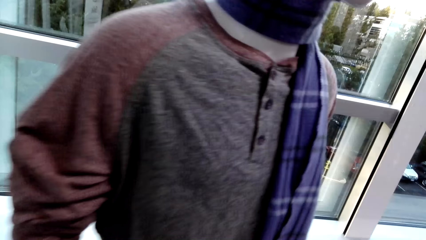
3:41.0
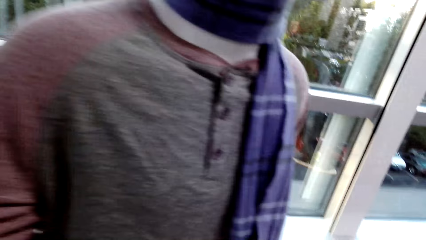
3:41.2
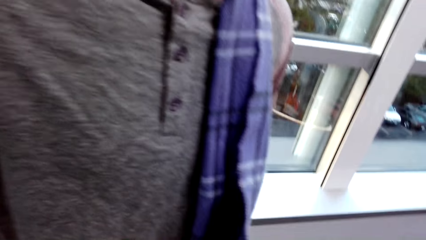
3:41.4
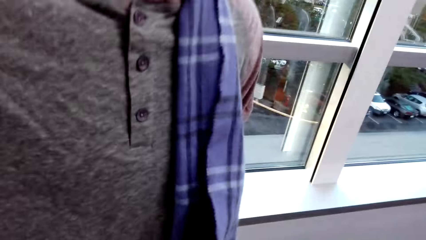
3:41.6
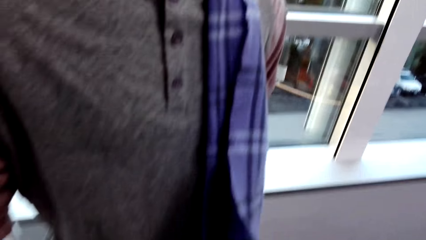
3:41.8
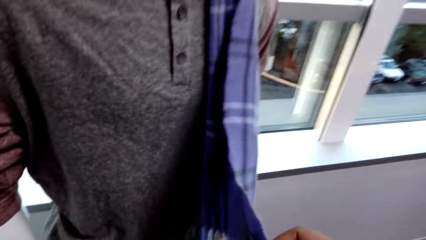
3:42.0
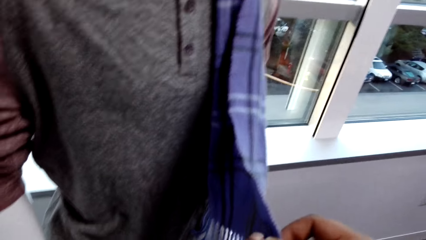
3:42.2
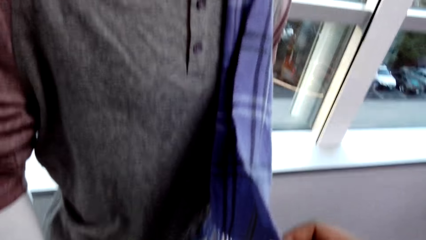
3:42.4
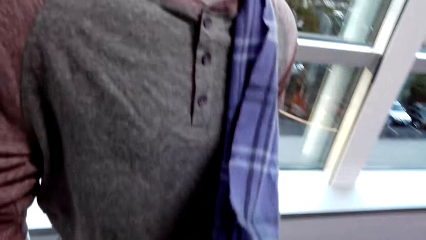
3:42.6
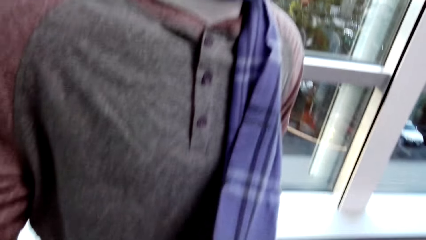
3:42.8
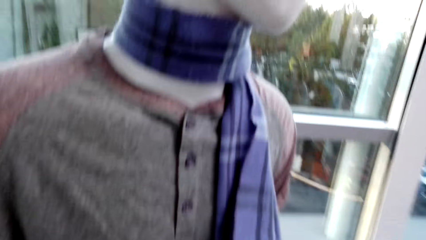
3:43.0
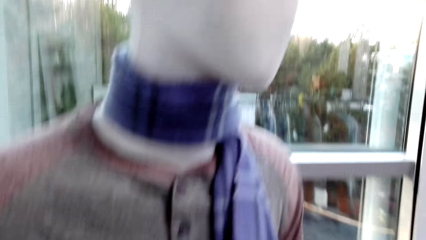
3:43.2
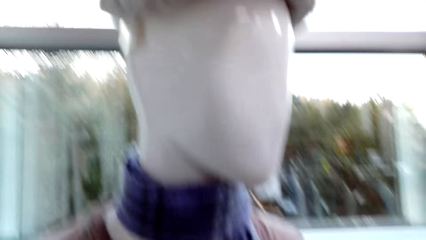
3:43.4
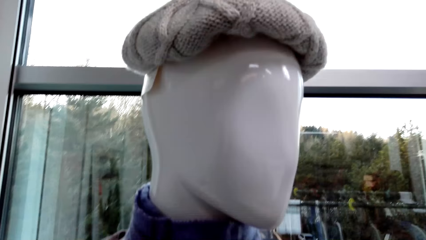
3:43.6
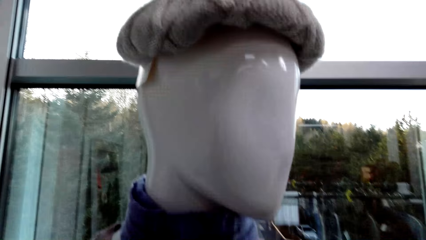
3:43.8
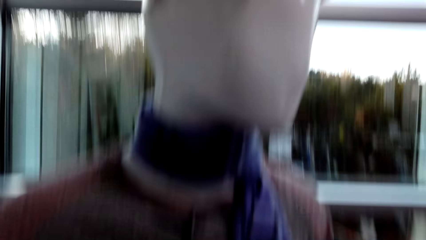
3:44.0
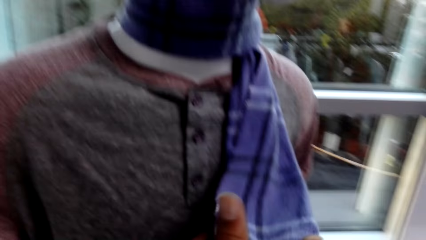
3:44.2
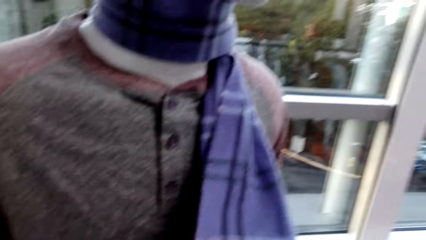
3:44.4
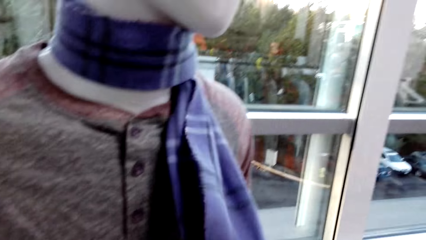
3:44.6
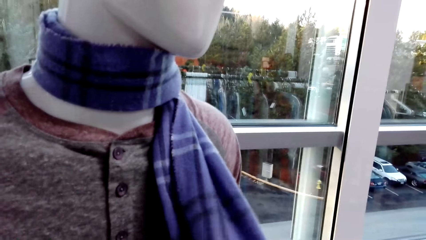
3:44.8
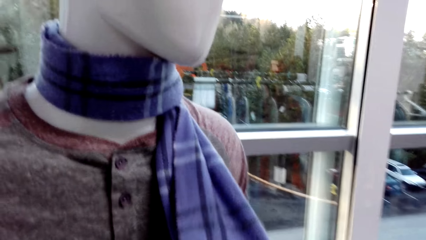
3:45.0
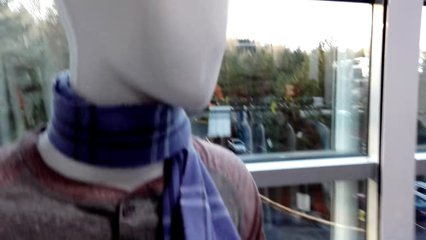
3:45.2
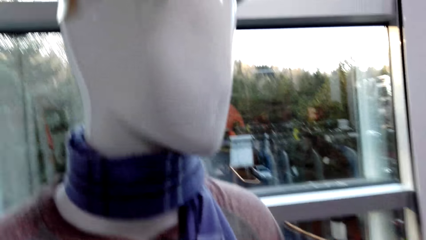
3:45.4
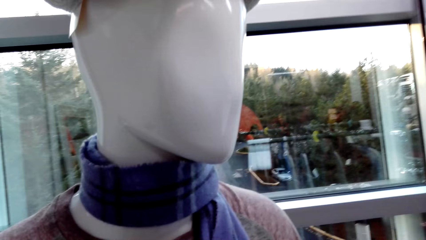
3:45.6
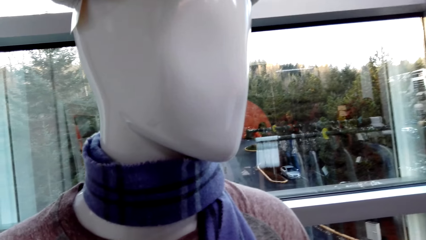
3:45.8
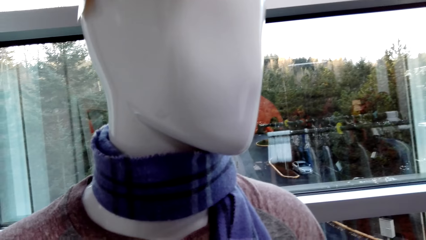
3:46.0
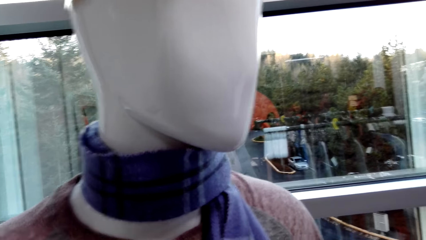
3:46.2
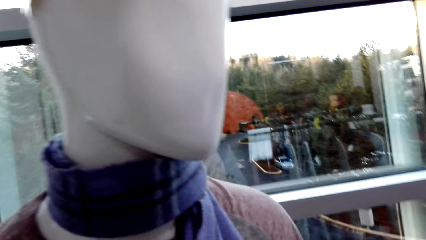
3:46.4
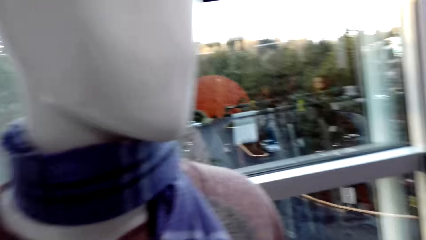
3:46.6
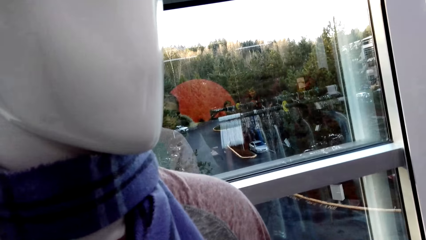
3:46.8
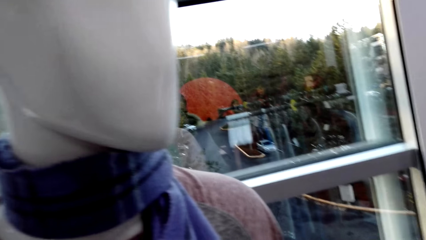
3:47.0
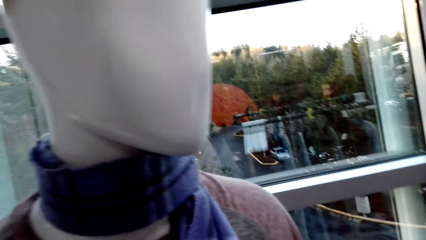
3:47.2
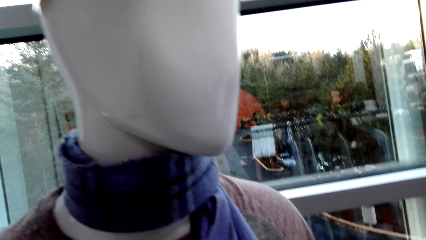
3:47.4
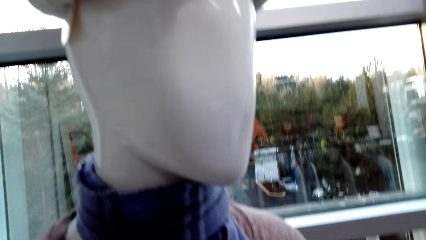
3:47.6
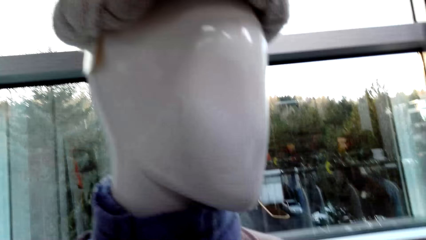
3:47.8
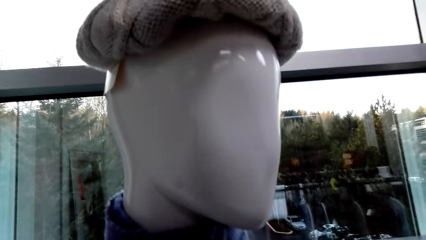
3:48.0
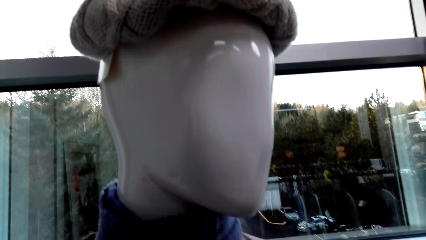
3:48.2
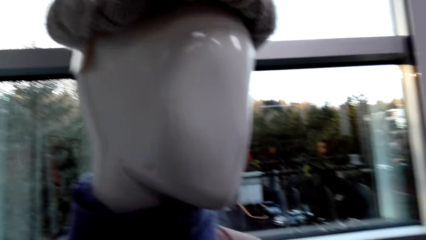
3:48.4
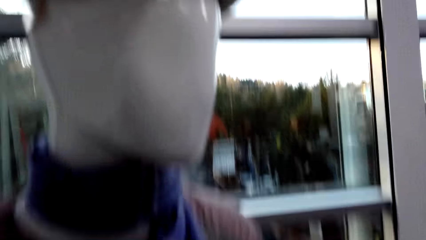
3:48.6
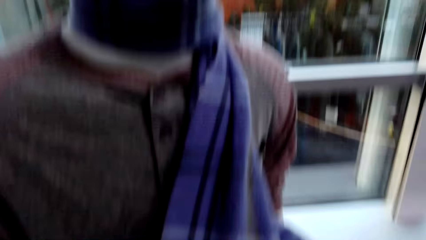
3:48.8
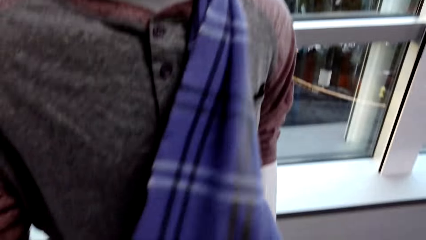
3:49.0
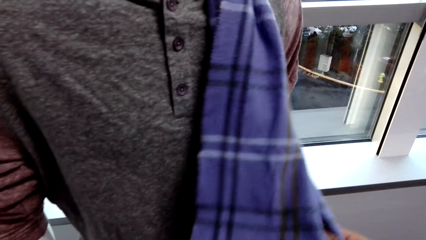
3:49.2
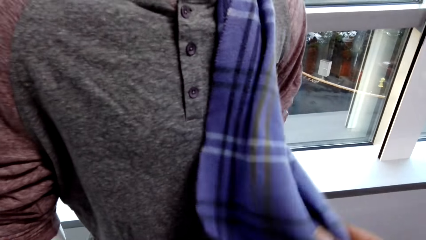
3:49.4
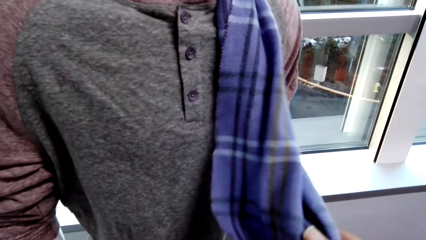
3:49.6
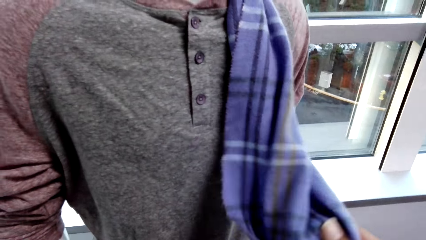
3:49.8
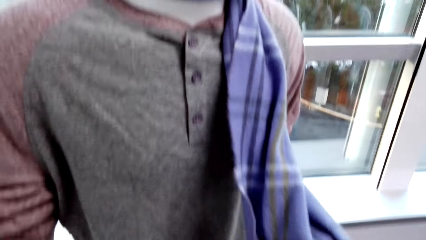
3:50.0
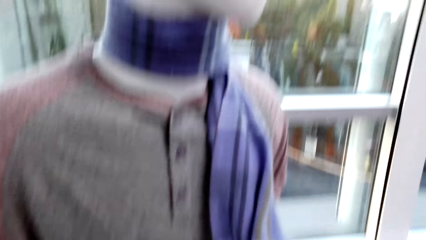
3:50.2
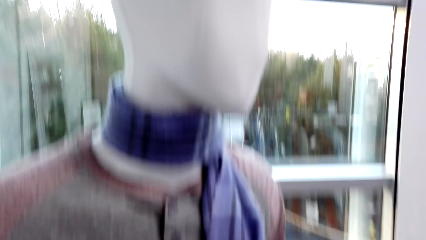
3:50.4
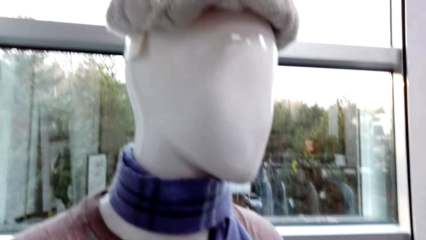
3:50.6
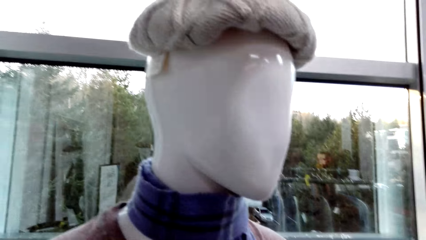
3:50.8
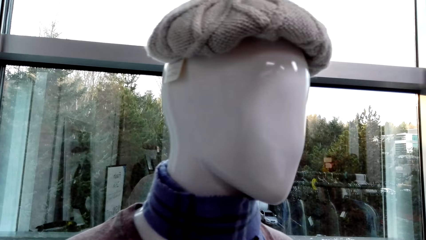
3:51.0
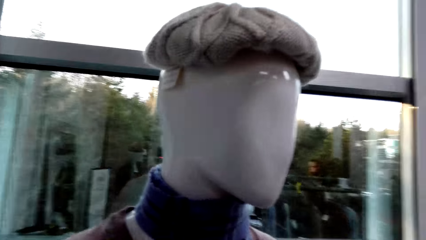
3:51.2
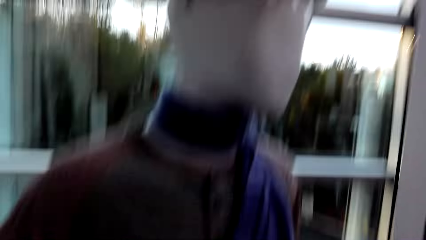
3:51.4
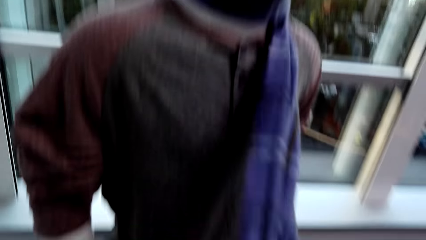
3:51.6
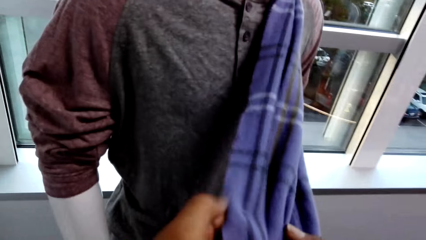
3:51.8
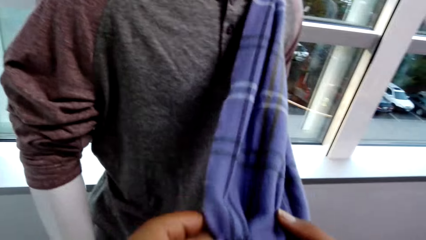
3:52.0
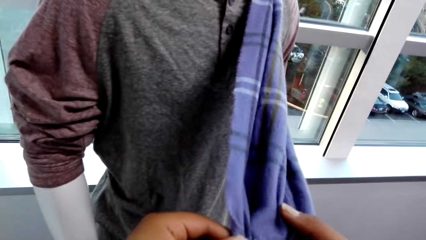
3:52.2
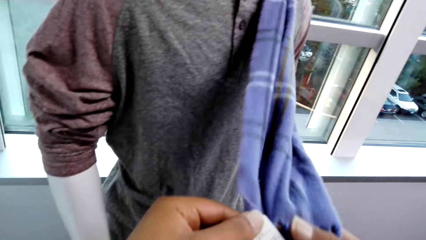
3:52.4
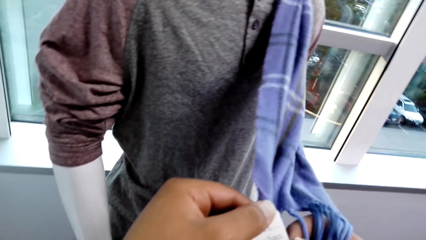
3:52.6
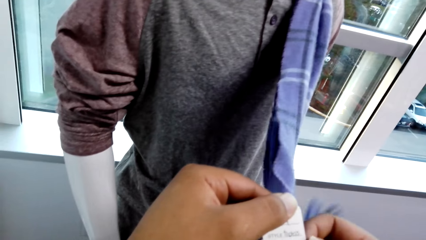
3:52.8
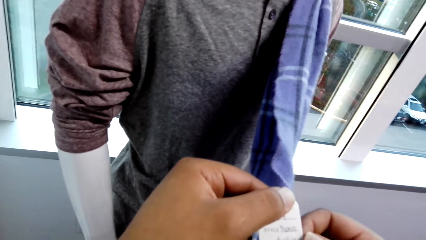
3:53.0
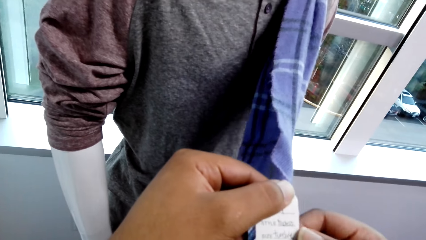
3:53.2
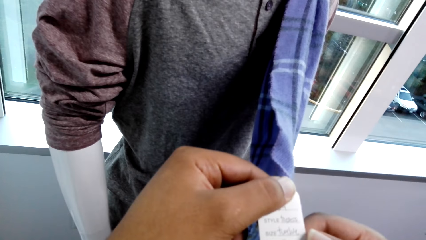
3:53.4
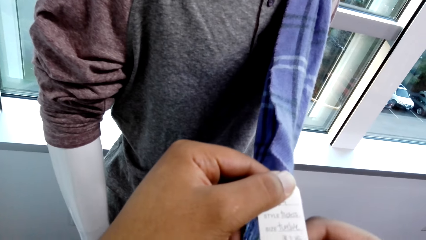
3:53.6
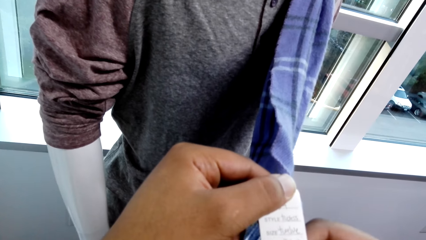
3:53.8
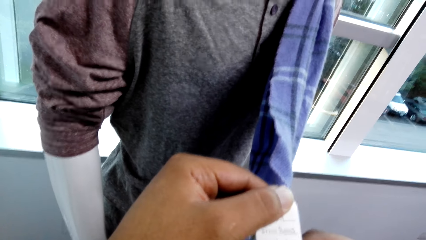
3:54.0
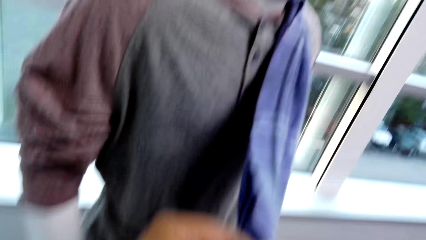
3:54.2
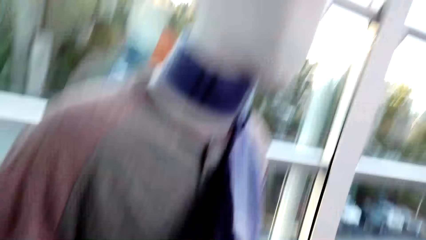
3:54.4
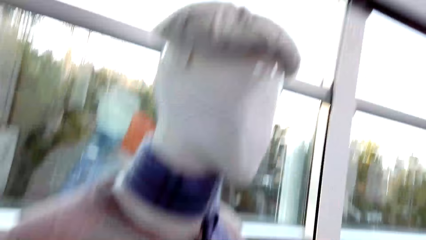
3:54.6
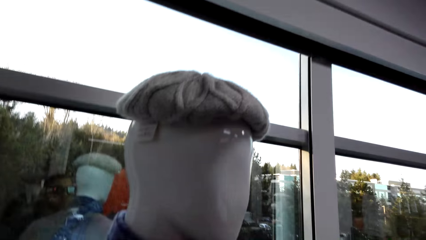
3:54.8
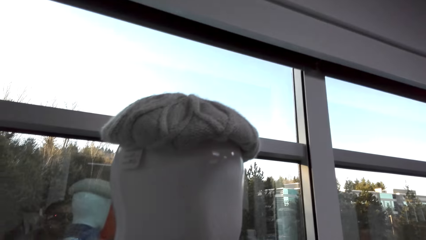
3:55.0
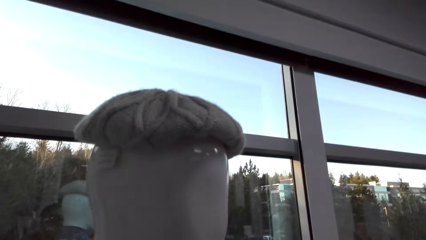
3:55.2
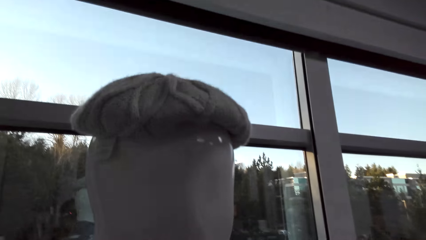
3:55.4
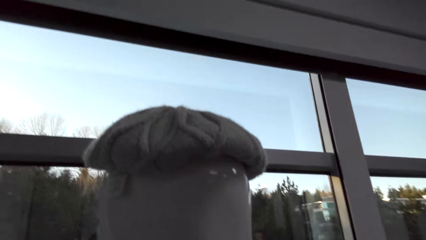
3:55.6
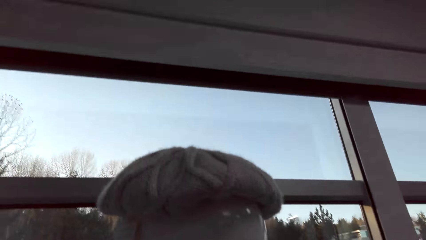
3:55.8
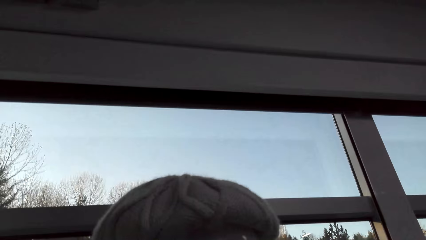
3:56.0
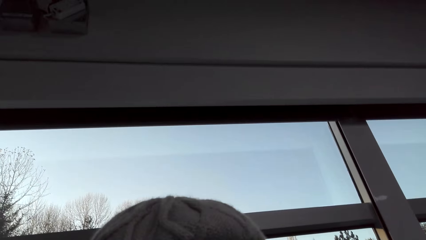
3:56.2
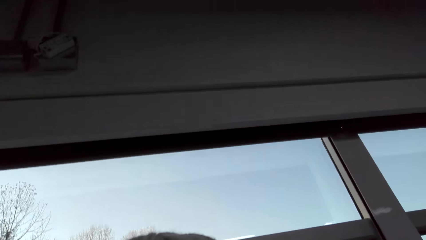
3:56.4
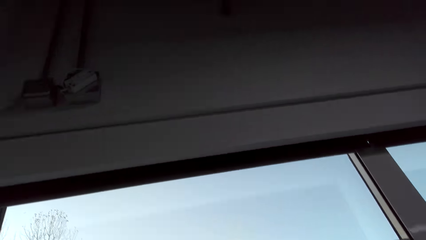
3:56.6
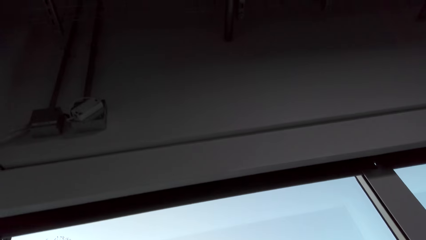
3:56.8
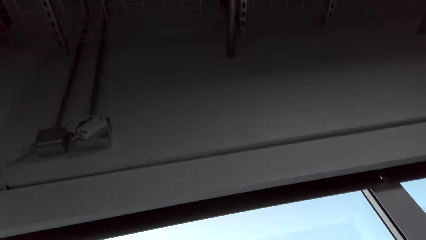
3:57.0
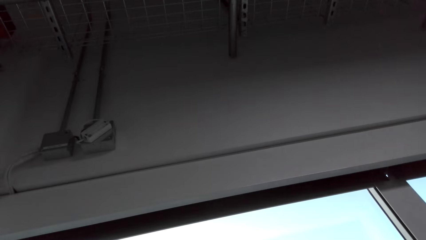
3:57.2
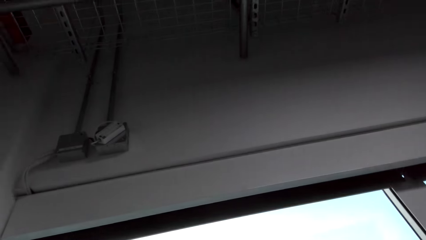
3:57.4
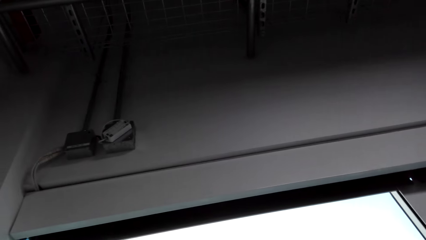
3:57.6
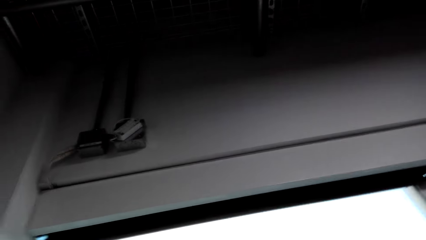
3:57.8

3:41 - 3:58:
The camera wearer holds a muffler on a mannequin with his hands. He holds a label on the muffler with his left hand. He picks up a head warmer from the mannequin's head with his right hand.
